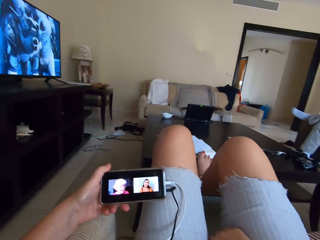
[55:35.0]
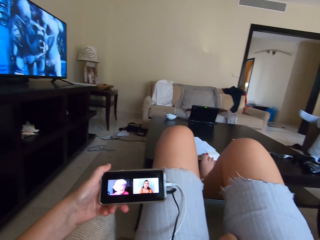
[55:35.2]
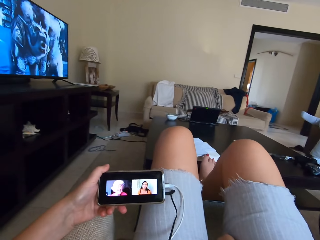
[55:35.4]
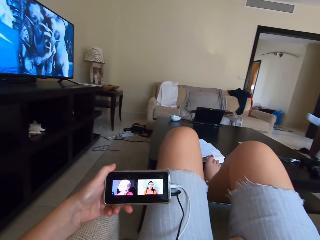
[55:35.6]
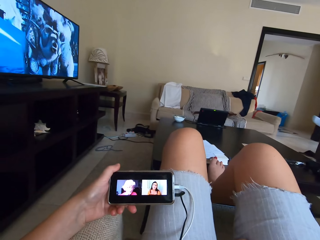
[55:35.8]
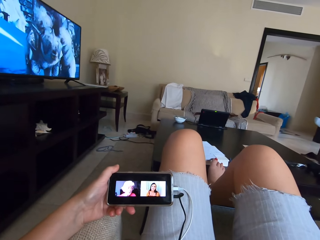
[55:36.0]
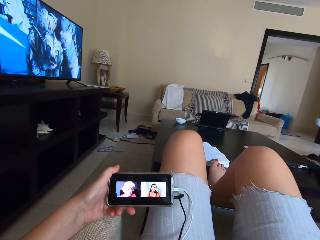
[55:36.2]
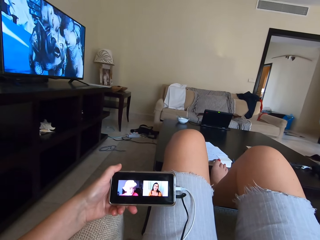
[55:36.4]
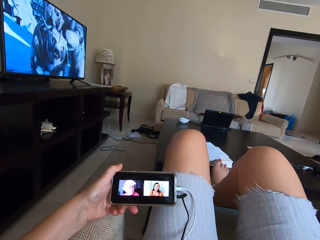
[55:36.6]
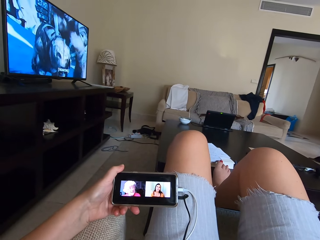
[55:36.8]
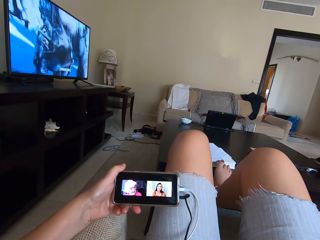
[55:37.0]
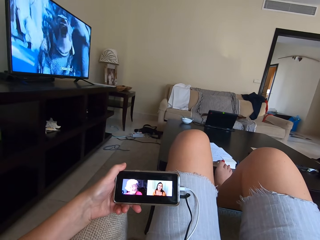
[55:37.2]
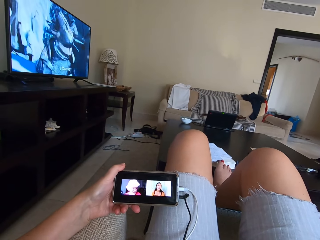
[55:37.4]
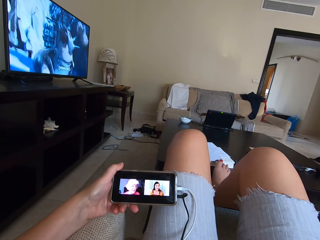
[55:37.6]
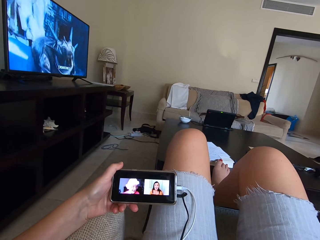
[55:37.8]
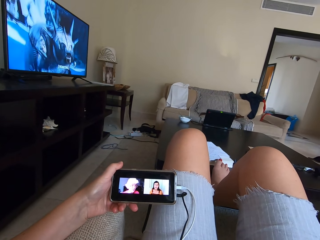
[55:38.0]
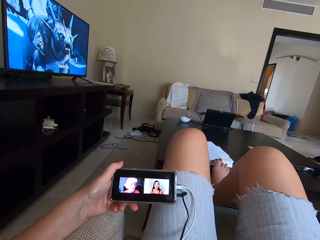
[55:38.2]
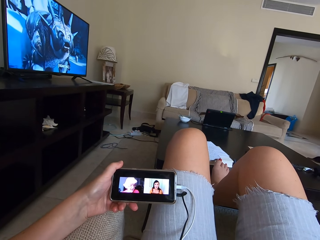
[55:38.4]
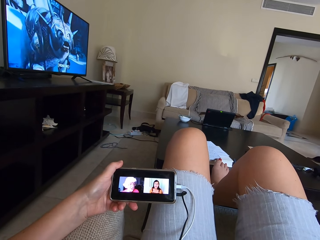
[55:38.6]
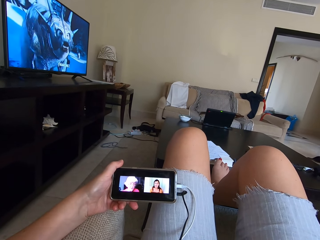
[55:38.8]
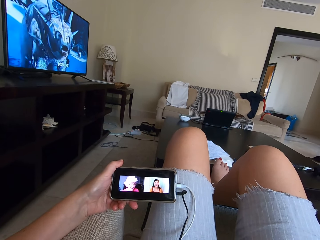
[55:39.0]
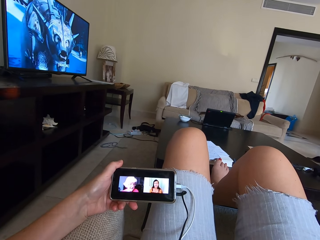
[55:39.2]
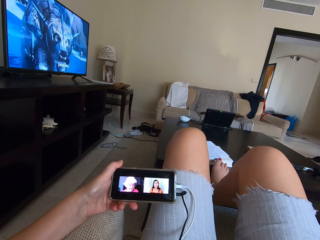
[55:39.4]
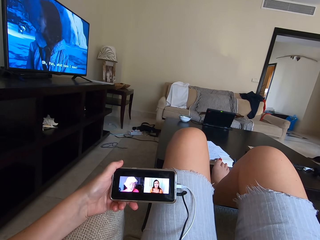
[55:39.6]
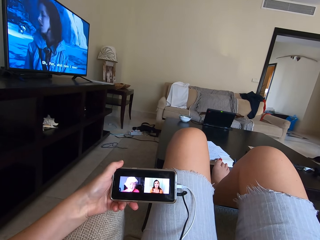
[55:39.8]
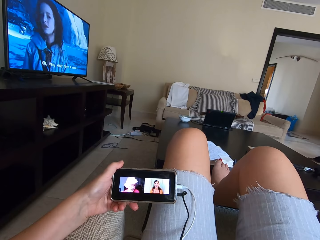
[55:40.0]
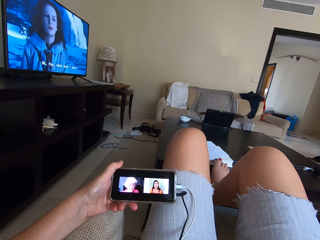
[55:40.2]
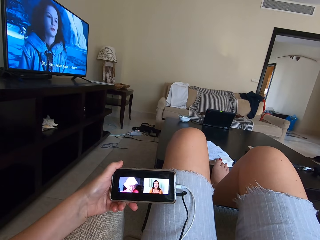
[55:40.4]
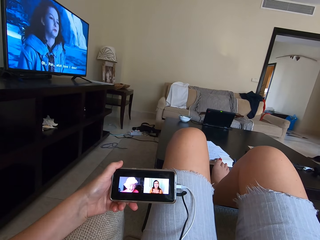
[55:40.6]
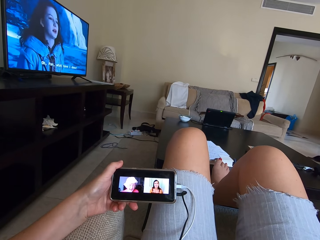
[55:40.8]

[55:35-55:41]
The camera wearer moves the hand. They watch a video on the phone.

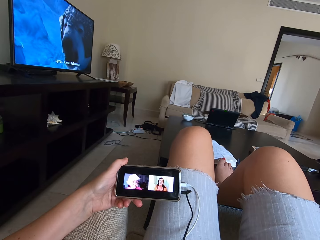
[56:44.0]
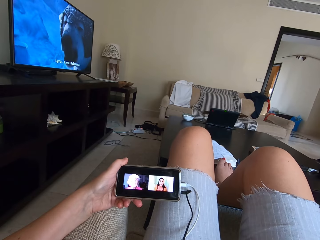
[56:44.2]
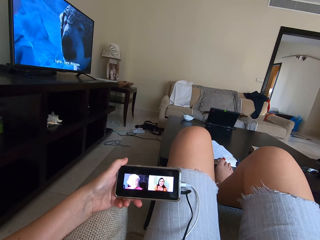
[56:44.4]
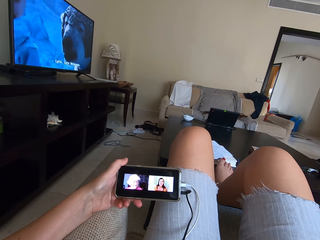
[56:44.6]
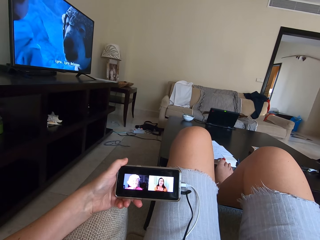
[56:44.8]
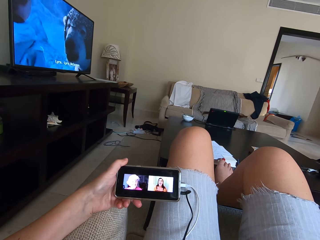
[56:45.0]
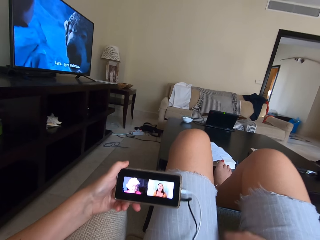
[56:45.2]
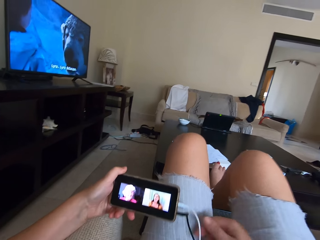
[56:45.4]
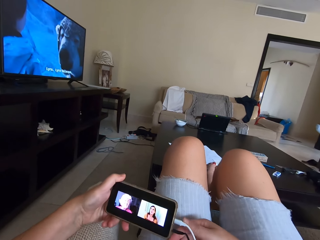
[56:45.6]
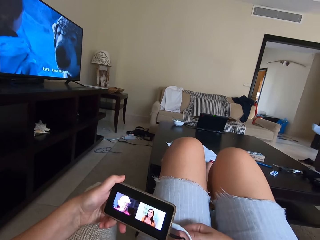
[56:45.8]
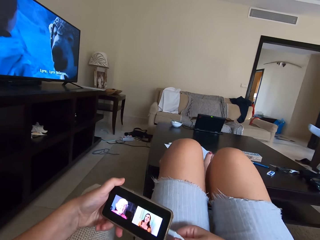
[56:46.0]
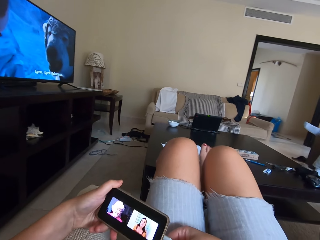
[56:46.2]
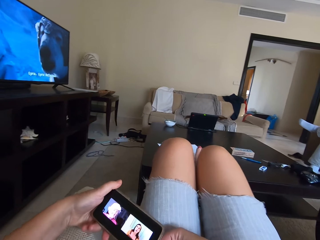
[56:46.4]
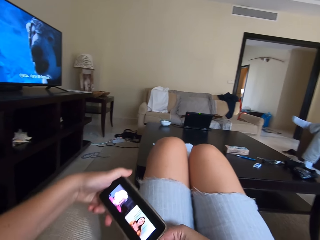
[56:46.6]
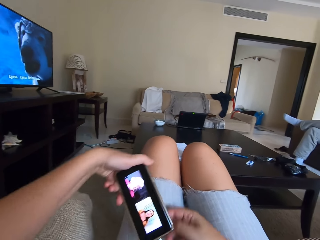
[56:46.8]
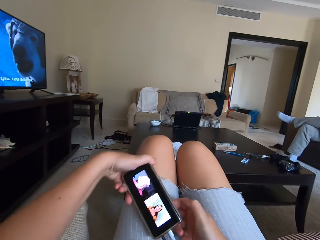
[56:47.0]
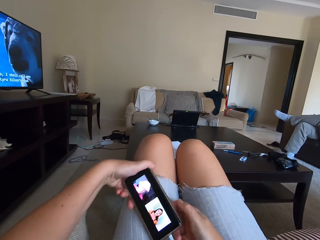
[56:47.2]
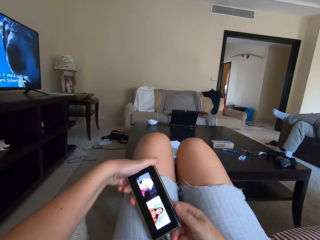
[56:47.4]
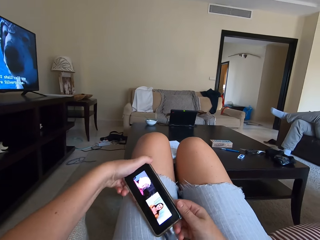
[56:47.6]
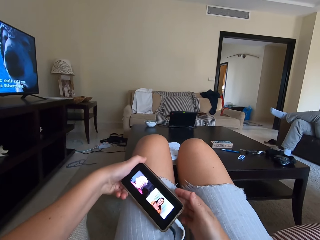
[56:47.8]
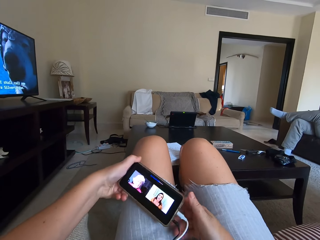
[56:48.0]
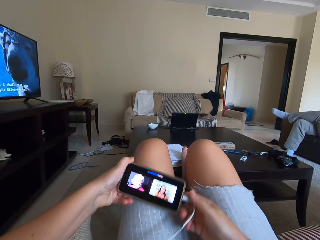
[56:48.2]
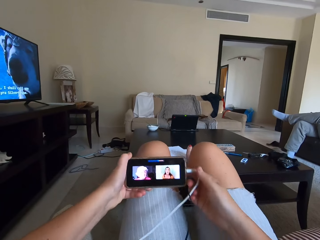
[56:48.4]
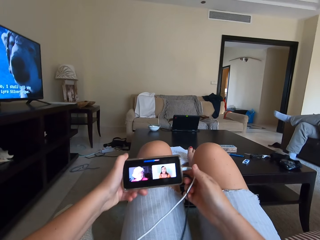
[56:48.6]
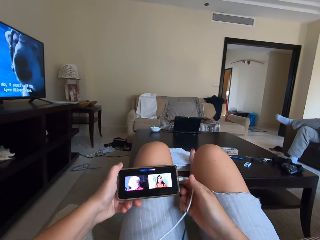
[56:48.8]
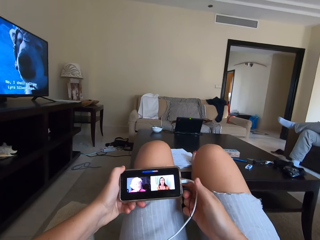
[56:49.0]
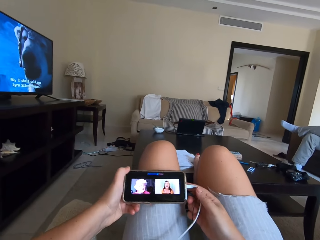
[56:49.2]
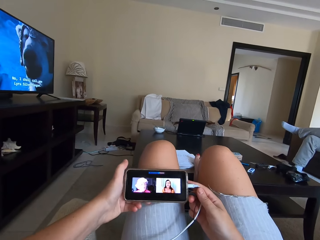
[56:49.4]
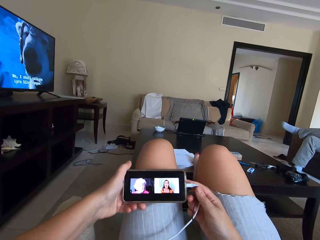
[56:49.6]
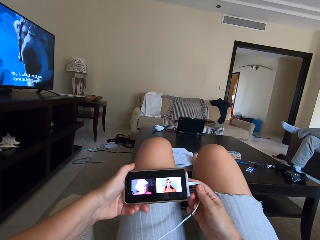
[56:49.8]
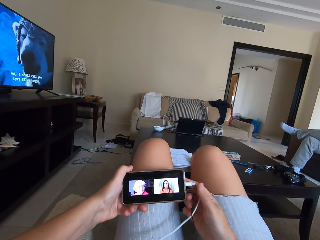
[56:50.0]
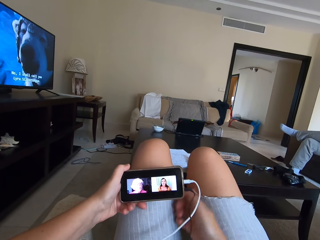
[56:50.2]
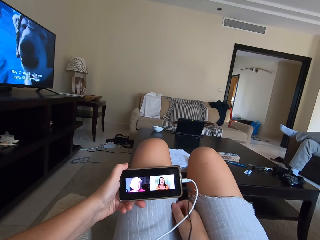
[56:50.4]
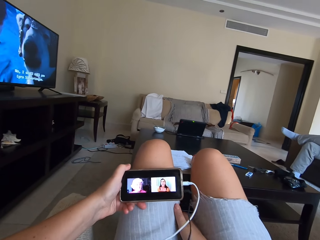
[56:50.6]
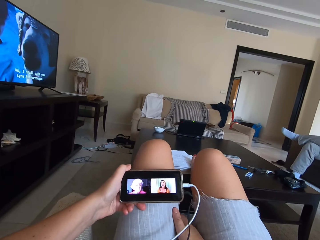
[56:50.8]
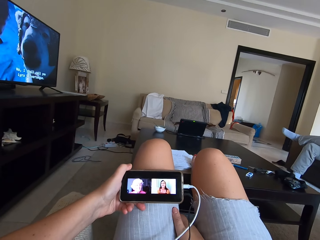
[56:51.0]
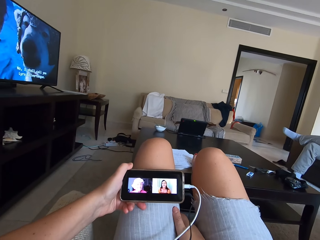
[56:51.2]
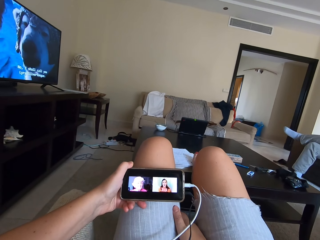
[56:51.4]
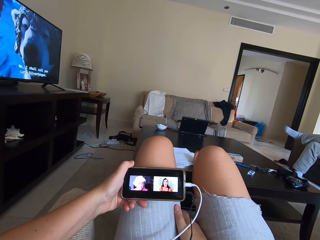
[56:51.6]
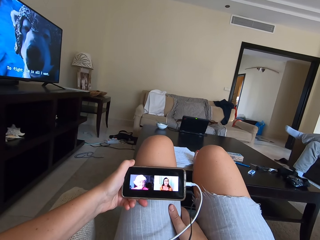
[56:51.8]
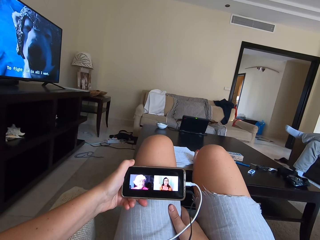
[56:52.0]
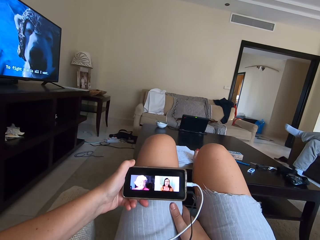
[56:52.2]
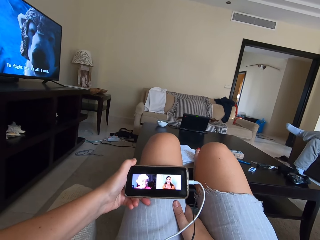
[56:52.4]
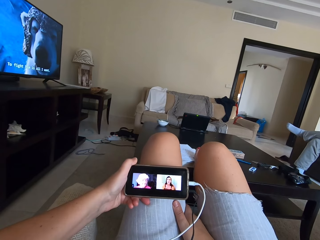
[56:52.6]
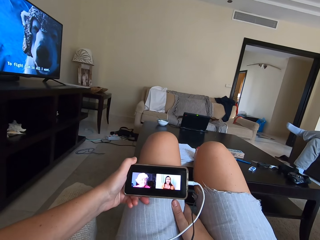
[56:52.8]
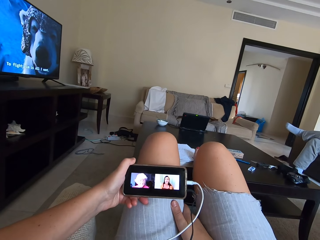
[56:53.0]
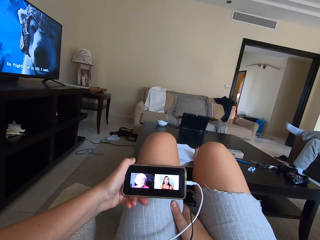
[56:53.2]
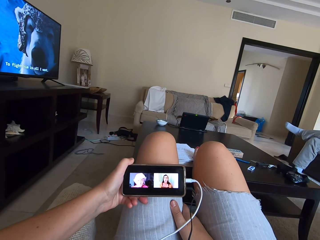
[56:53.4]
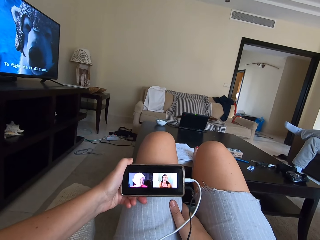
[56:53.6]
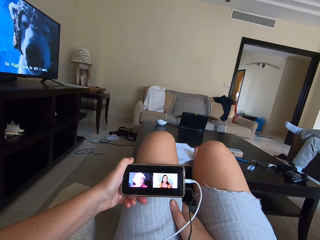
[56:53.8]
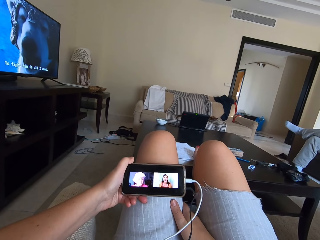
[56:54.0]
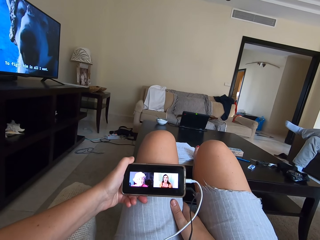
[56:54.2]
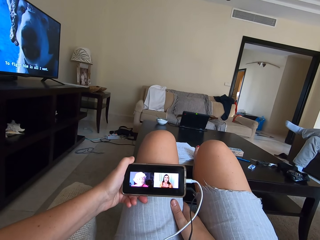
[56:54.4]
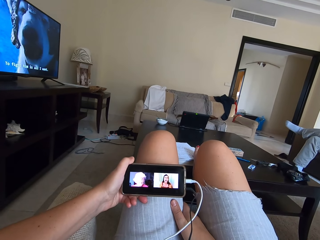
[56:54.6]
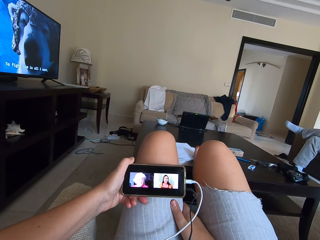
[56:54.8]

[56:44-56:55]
The camera wearer presses the cable. She turns a phone. She moves the phone to her lap. She watches a video on the phone. She holds her lap with a hand.

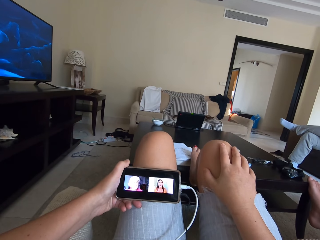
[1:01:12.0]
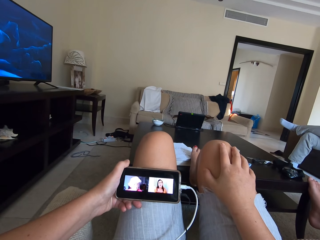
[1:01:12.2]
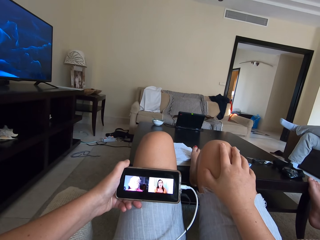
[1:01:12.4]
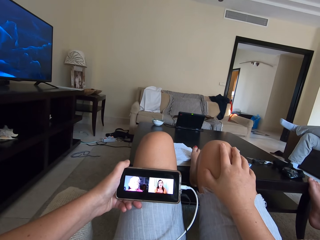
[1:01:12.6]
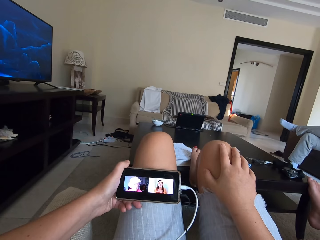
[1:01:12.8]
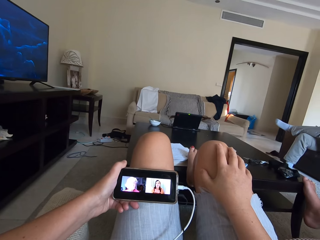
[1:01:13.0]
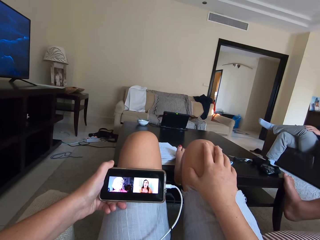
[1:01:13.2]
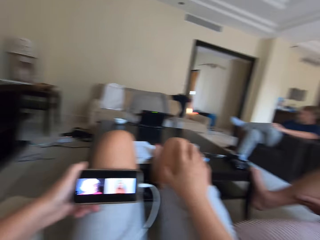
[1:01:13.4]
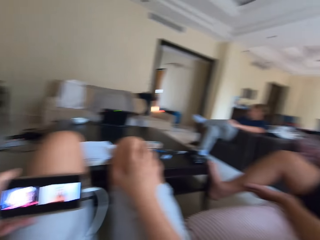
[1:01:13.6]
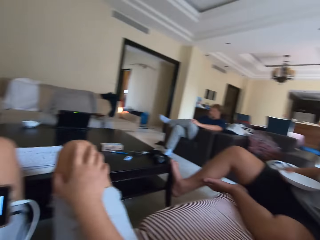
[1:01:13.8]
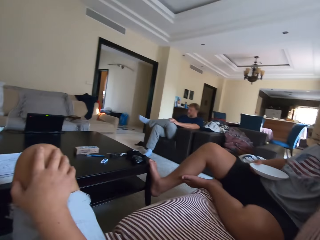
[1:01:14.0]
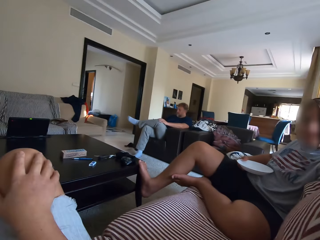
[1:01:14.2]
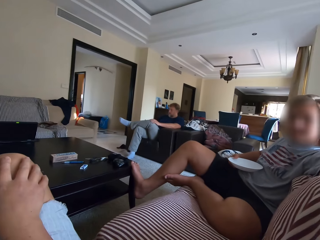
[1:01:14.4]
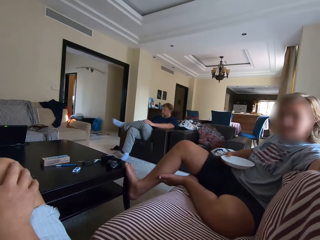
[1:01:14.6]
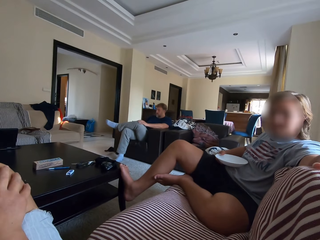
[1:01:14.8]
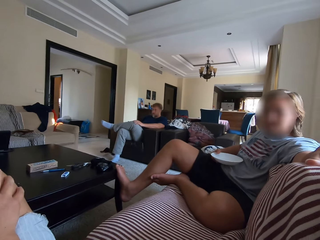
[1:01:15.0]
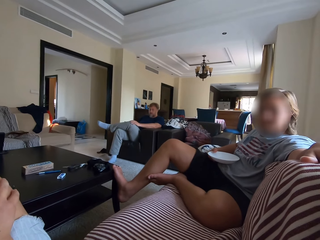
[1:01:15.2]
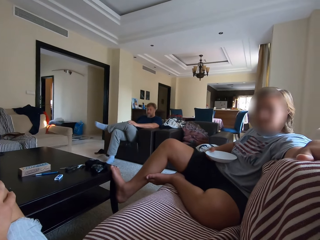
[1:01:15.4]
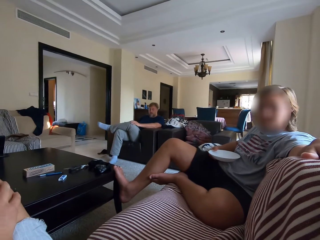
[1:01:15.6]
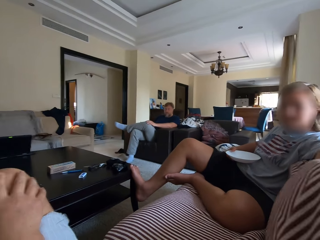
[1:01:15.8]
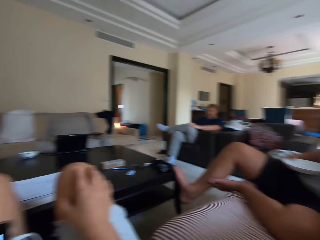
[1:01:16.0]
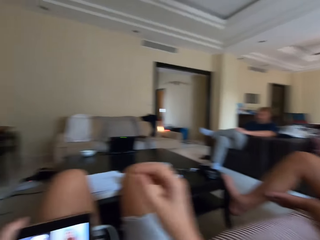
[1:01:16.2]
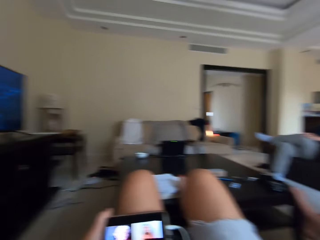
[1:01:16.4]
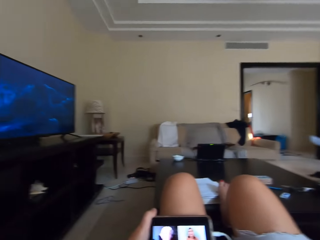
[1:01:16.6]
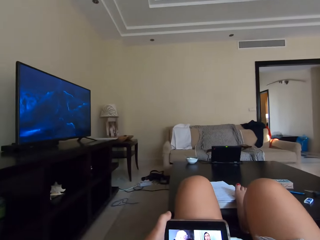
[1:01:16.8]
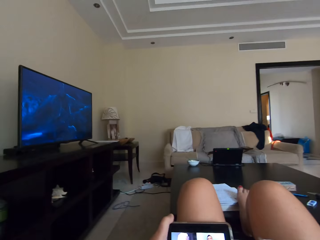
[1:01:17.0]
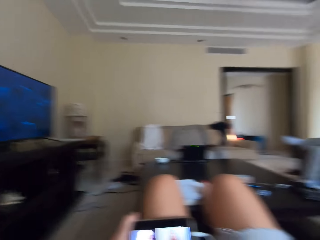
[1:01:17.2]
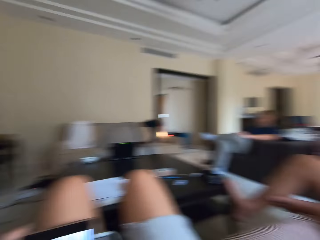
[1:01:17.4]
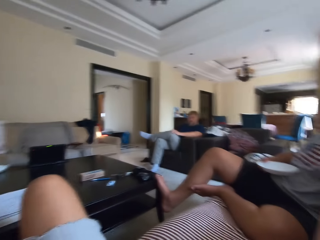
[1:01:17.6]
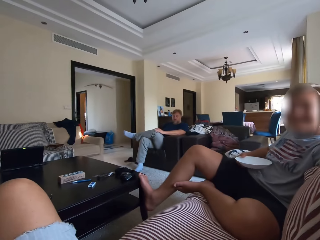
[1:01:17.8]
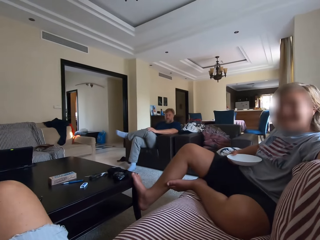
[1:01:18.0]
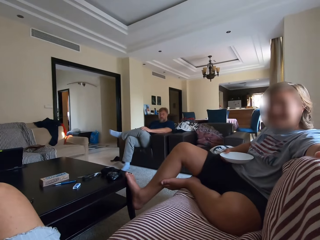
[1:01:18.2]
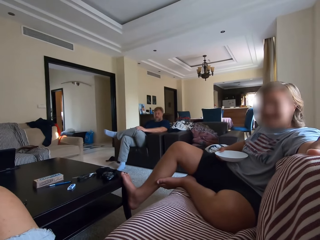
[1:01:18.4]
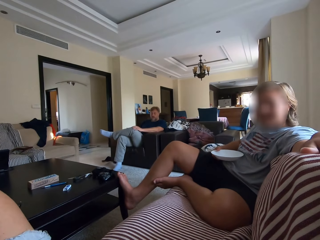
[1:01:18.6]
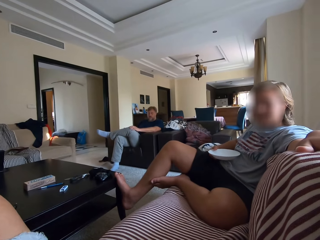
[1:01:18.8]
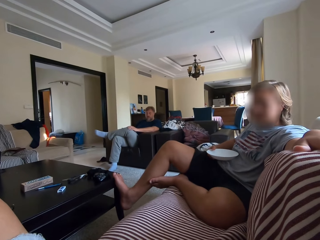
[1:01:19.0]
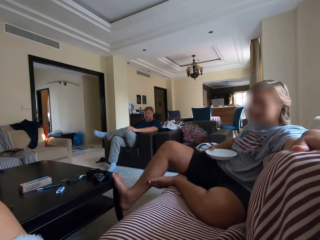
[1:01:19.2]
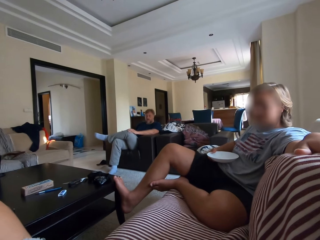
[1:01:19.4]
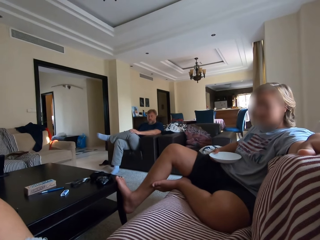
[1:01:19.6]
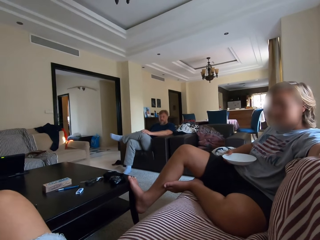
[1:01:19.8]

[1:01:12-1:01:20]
The camera wearer turns around the room. They move the hand. They turn around.
